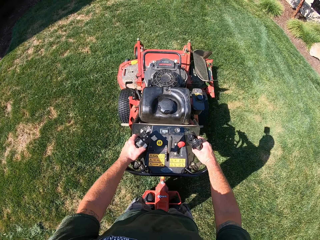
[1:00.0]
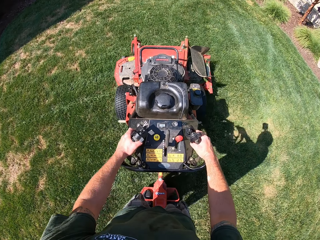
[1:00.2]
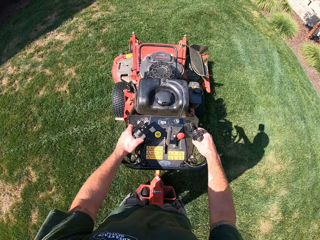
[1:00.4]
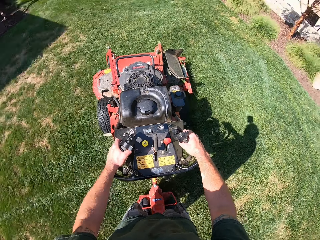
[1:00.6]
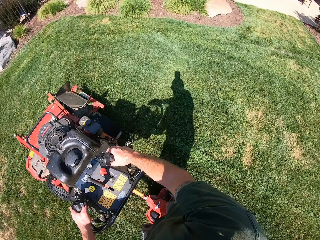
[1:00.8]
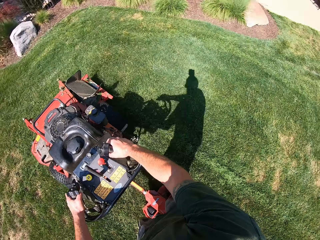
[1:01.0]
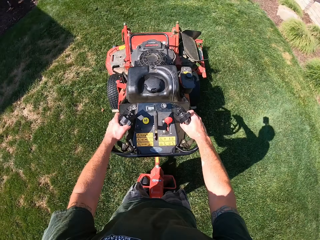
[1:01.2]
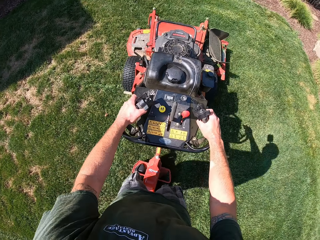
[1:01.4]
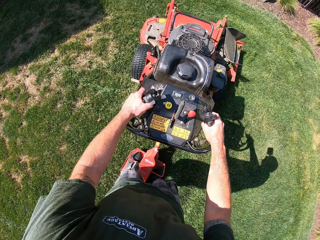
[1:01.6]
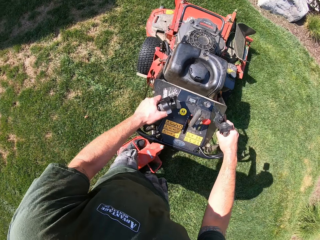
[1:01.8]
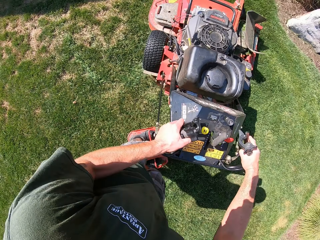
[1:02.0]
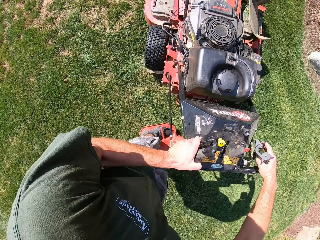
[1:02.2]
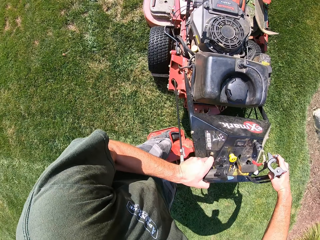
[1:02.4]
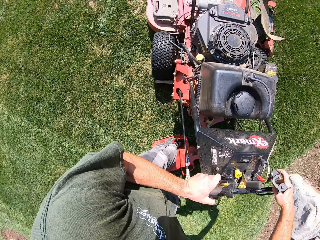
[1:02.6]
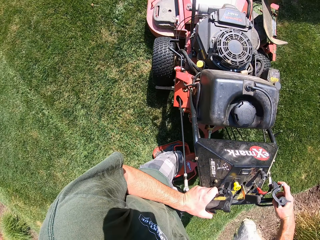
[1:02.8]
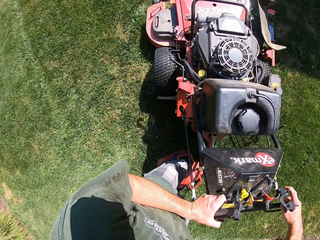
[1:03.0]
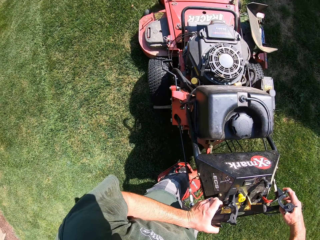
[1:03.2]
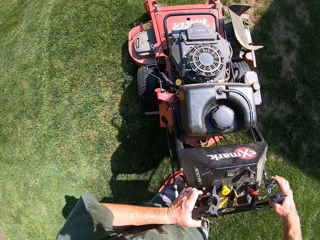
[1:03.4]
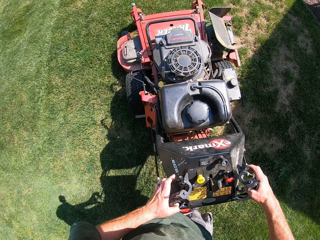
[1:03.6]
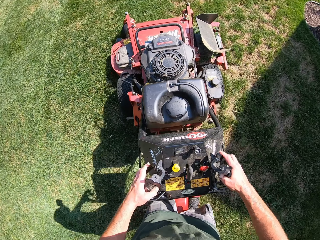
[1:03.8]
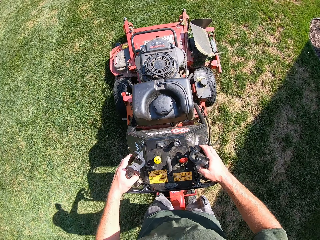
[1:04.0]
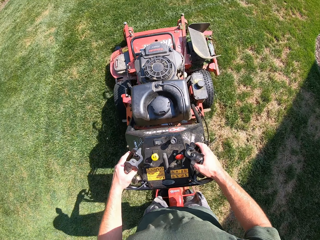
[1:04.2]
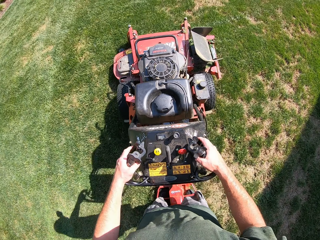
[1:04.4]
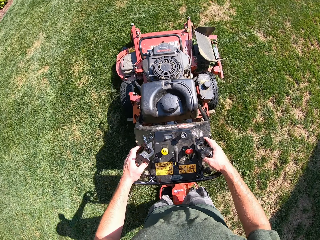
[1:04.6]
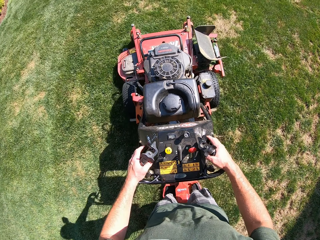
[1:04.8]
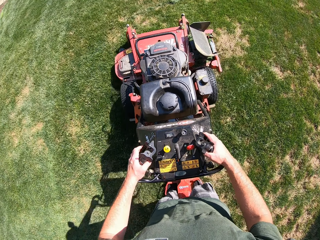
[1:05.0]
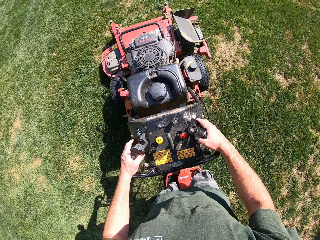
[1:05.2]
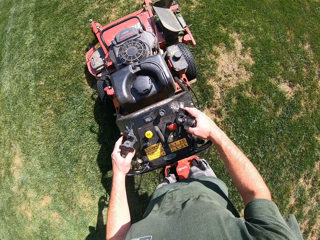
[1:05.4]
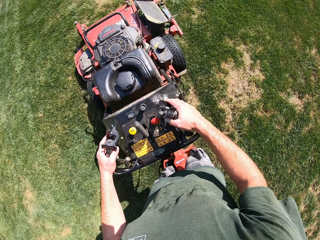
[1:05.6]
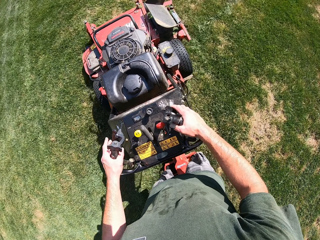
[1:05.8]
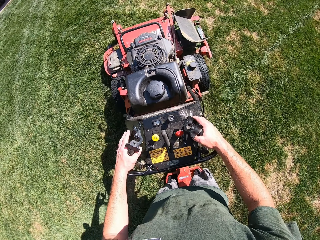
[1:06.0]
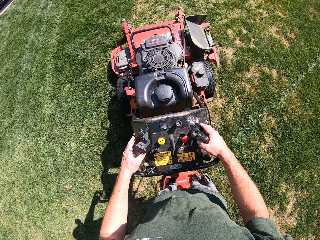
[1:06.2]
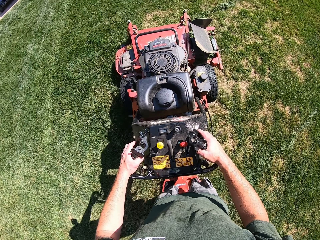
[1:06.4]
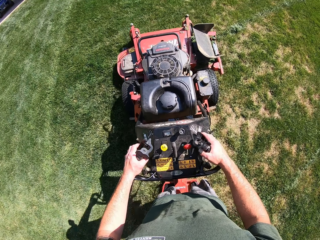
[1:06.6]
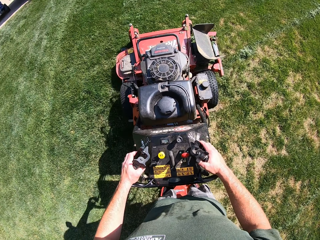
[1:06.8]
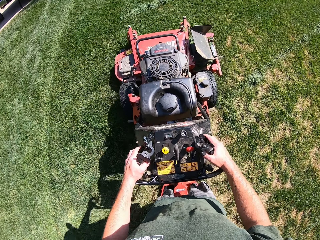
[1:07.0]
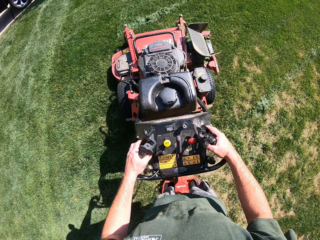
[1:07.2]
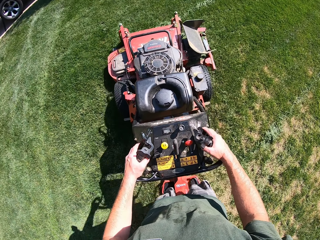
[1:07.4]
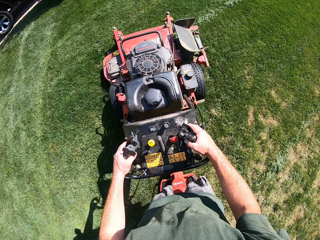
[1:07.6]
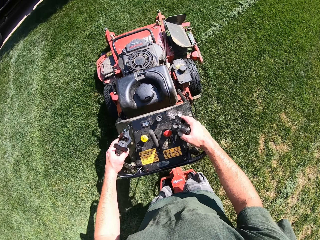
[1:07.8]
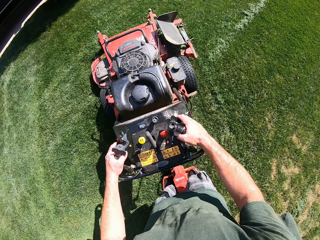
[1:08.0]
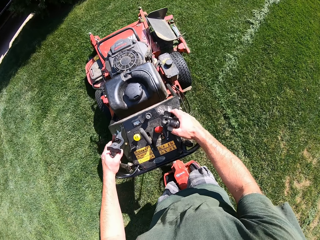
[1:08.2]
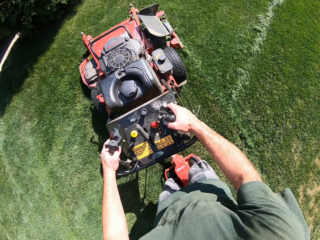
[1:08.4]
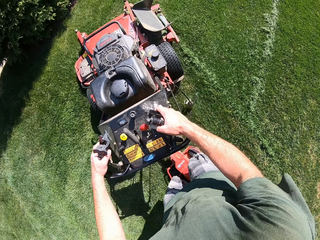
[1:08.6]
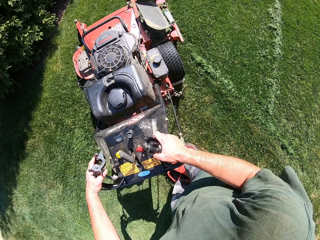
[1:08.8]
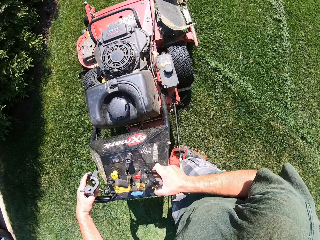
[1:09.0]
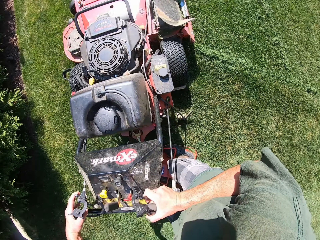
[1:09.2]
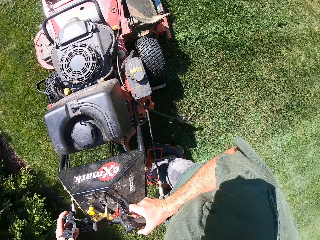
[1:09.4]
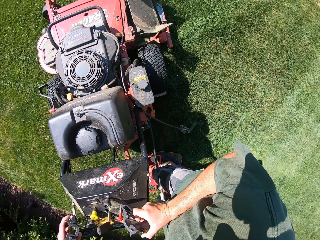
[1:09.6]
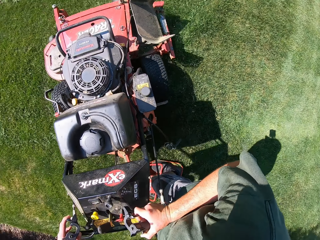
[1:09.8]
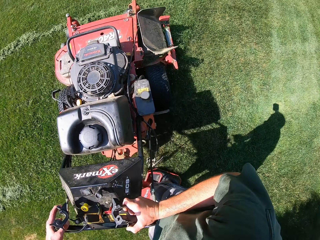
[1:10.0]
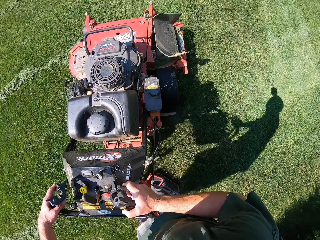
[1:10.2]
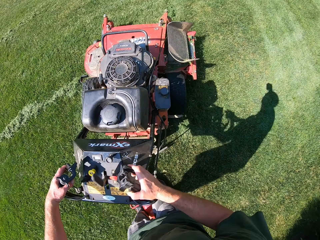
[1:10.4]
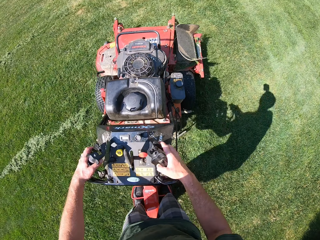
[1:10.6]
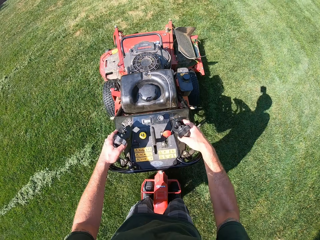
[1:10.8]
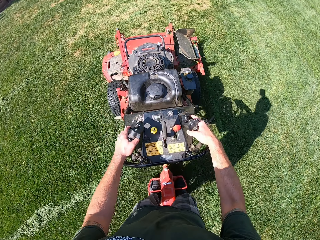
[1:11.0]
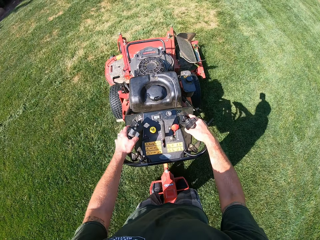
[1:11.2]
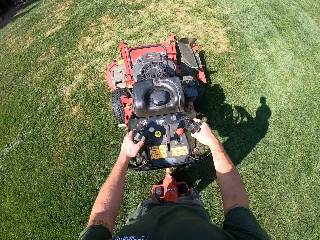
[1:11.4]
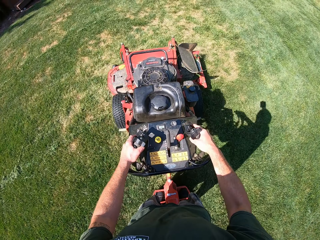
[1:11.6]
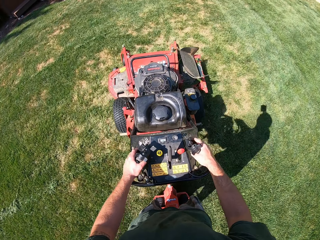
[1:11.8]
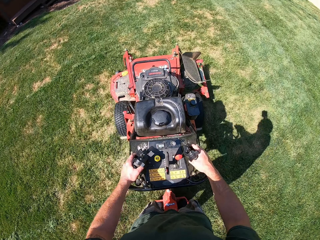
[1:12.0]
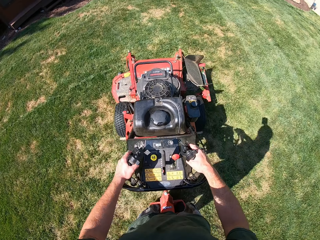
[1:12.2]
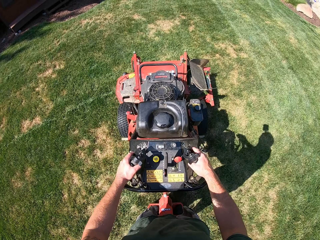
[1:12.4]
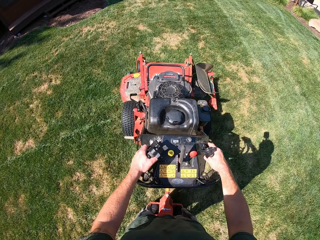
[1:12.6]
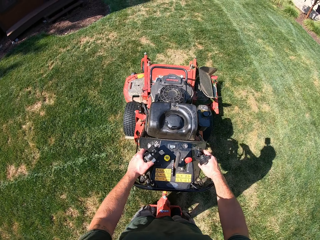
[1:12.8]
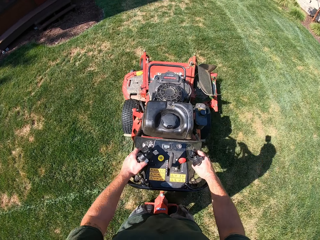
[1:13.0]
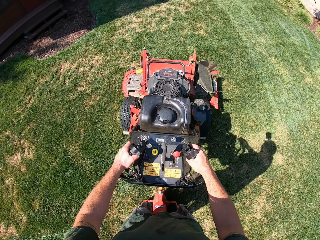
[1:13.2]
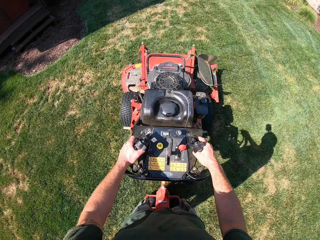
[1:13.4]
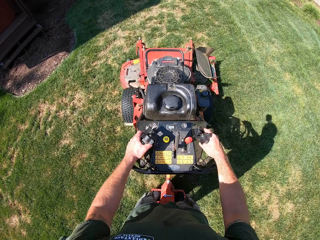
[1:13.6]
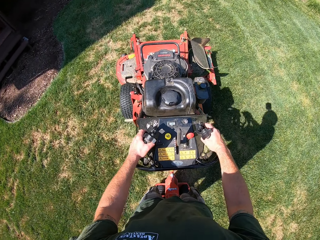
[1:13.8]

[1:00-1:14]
The camera wearer looks around the compound. They turn the lawnmower. They cut grass with the lawnmower. They turn the lawnmower. They cut grass with the lawnmower.

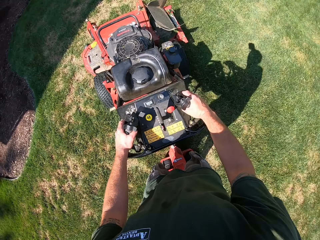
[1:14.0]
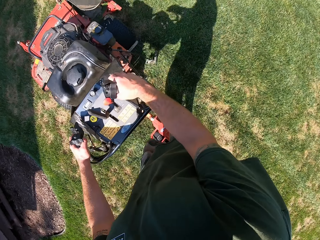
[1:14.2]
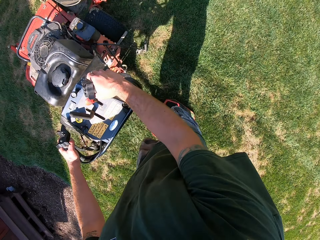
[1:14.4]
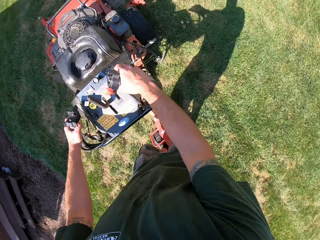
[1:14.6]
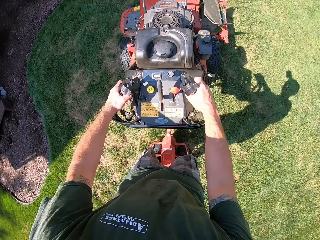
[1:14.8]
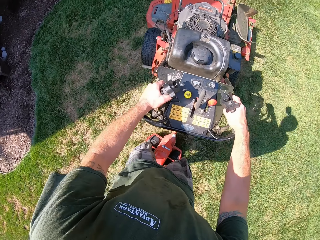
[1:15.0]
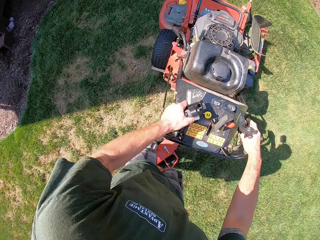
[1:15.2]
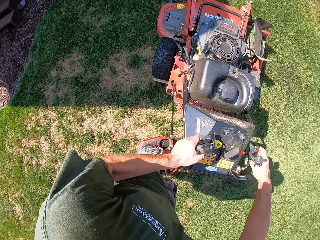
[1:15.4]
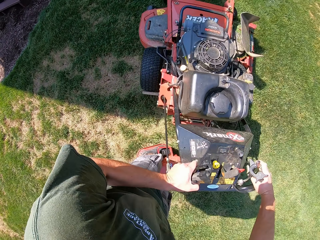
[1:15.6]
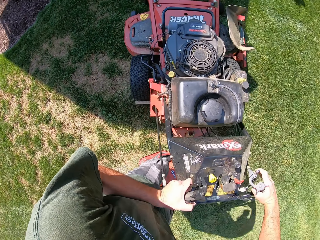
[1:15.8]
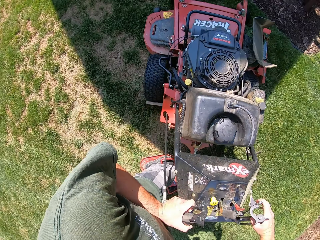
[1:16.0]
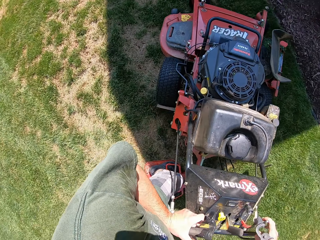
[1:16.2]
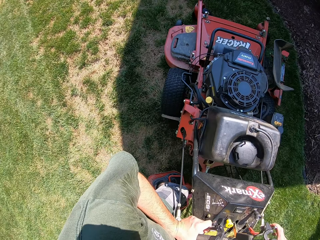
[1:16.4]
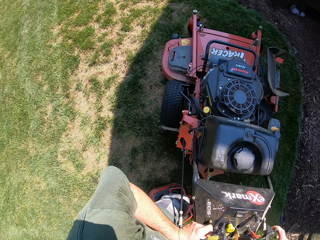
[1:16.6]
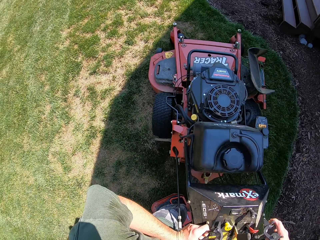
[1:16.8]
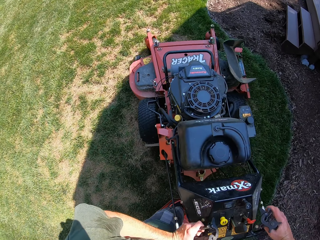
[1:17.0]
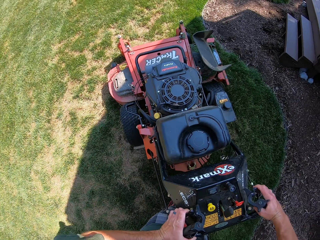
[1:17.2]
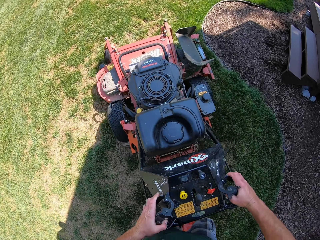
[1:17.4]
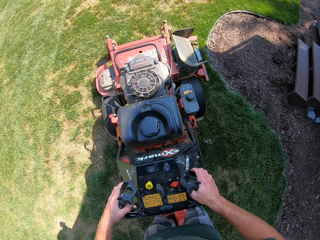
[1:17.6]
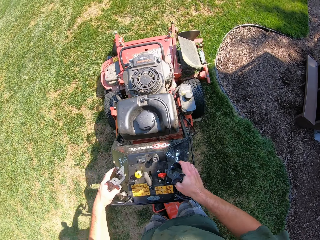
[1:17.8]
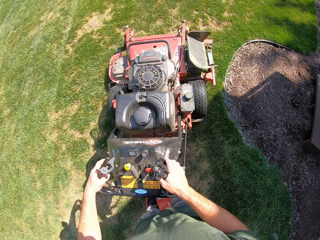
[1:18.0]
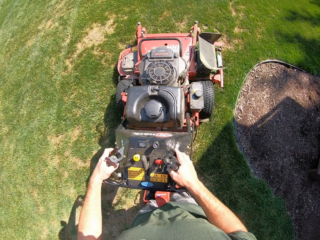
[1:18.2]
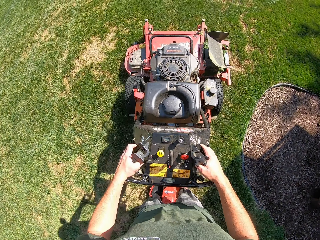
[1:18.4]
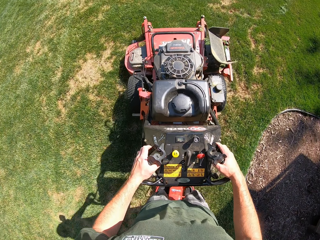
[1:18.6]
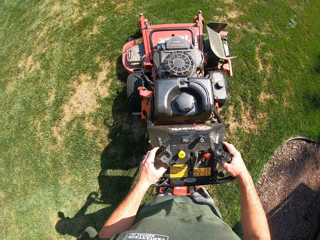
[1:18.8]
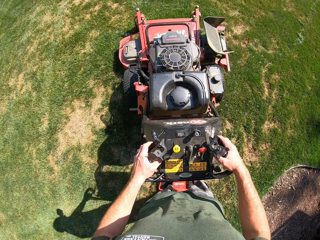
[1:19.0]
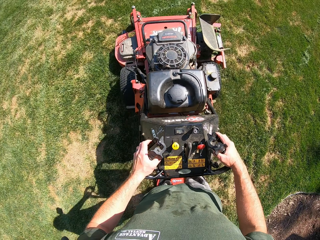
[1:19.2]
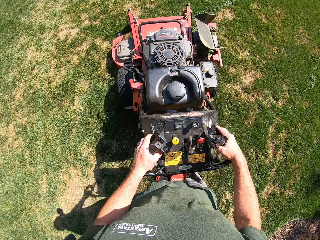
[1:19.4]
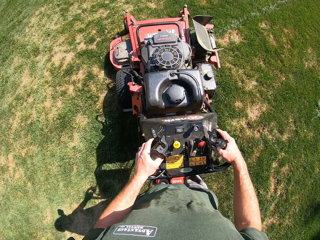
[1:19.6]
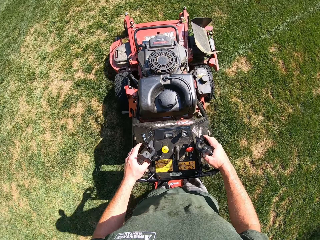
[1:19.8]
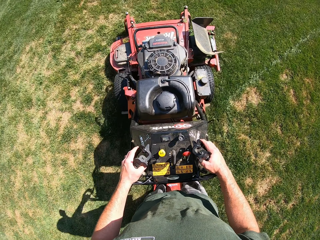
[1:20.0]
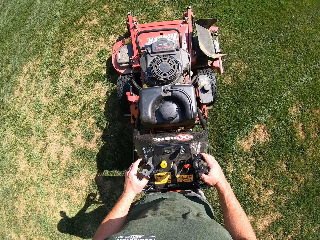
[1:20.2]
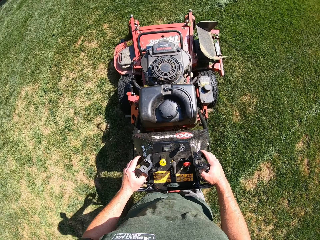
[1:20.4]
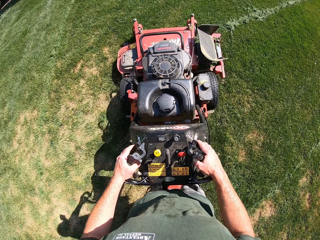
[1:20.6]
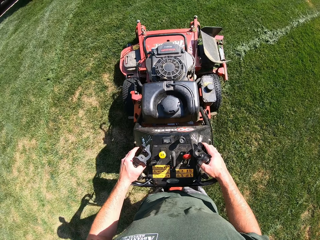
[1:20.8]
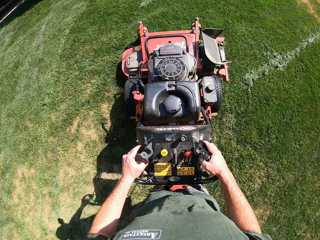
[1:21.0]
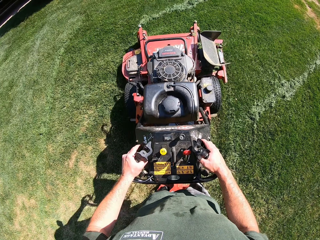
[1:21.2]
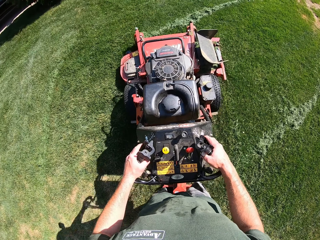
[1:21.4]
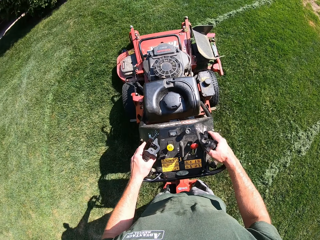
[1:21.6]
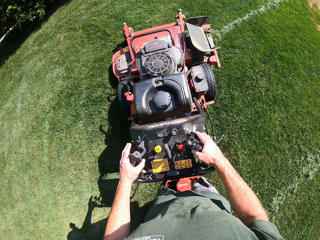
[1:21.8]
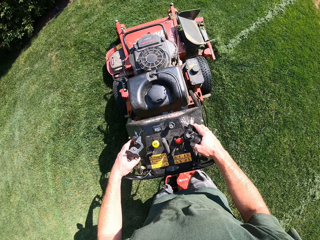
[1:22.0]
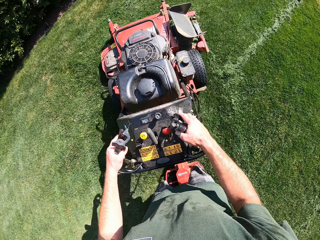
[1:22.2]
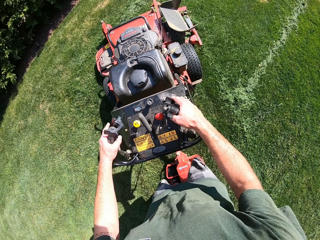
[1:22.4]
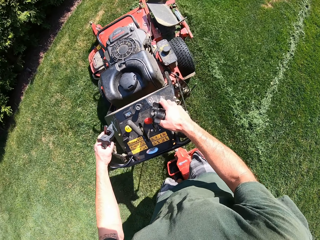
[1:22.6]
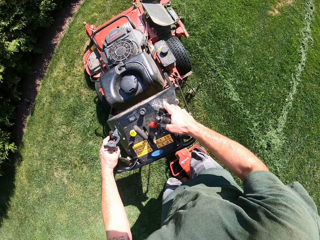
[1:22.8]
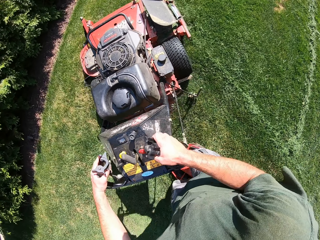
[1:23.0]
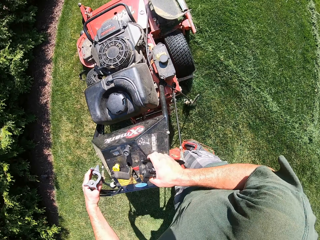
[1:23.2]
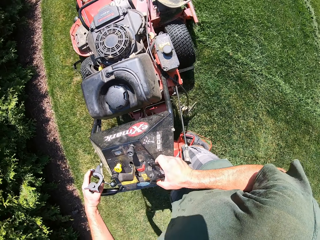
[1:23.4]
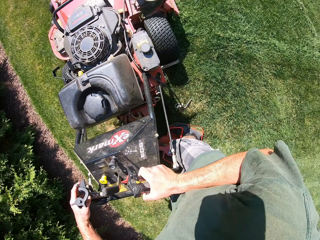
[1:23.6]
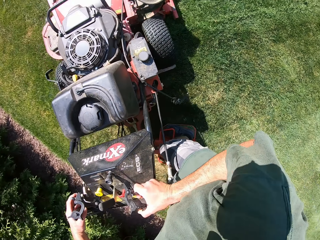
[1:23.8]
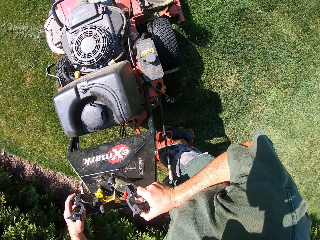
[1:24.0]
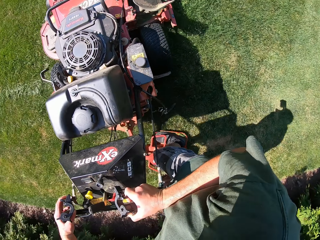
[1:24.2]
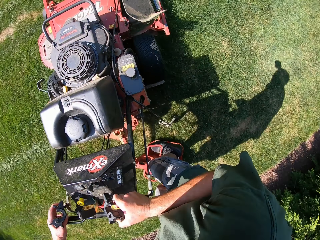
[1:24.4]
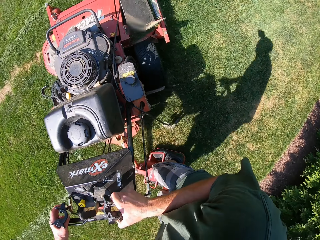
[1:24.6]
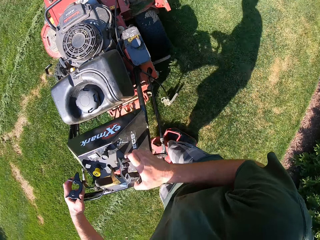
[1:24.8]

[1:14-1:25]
The camera wearer looks around the compound. They turn the lawnmower. They cut grass with the lawnmower. They turn the lawnmower.
